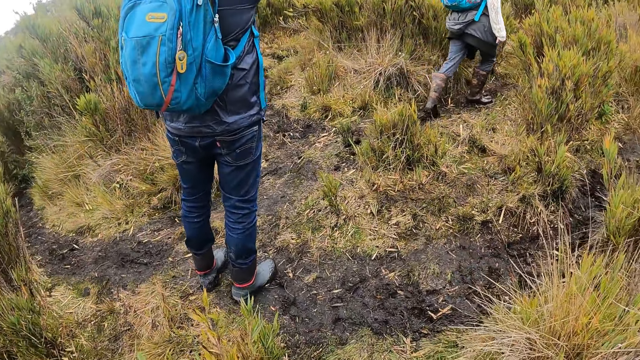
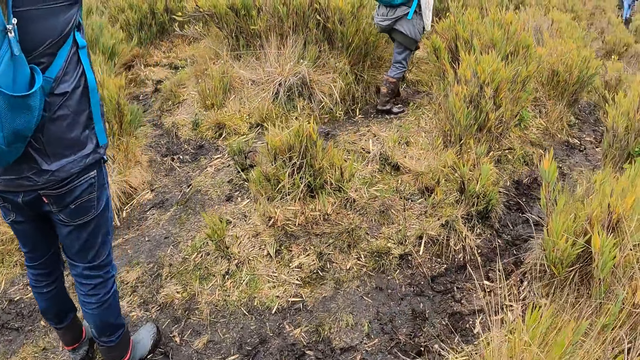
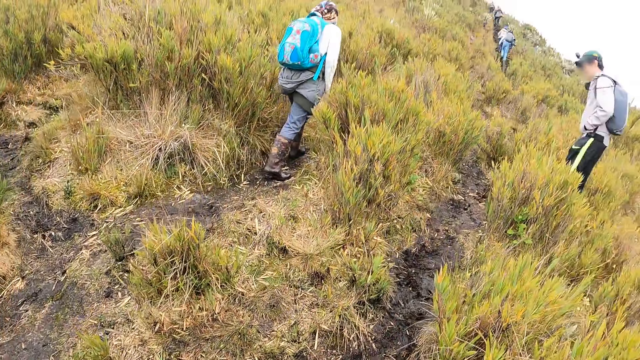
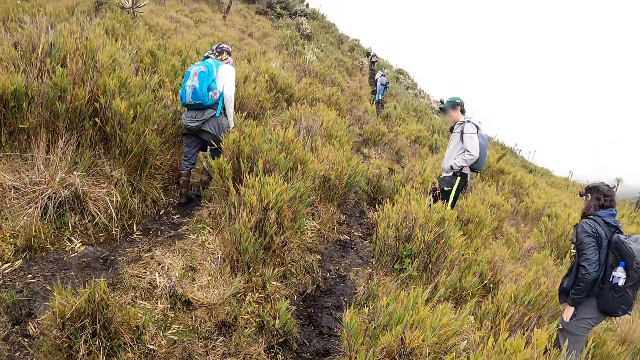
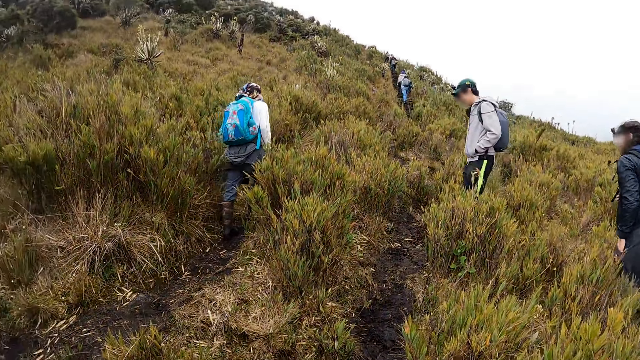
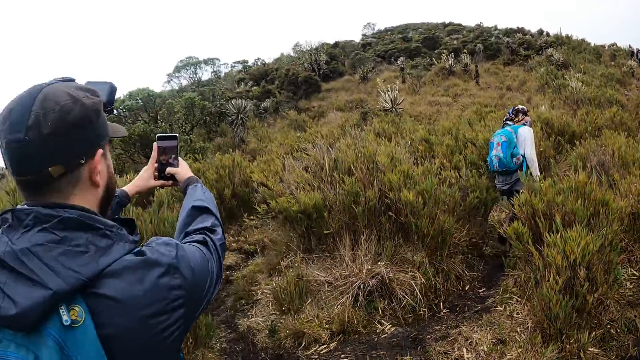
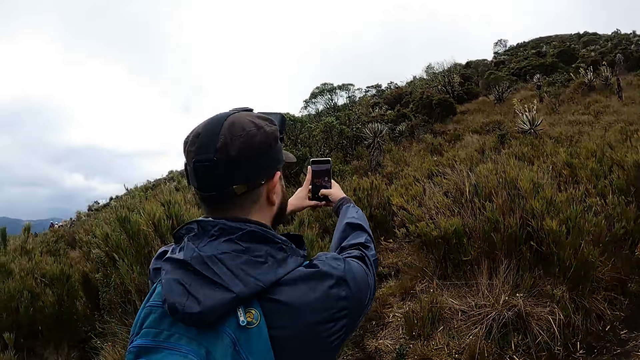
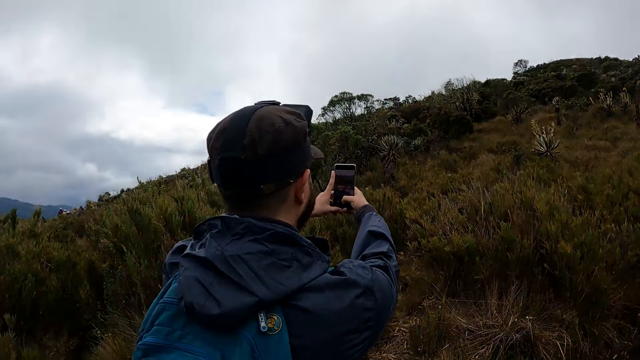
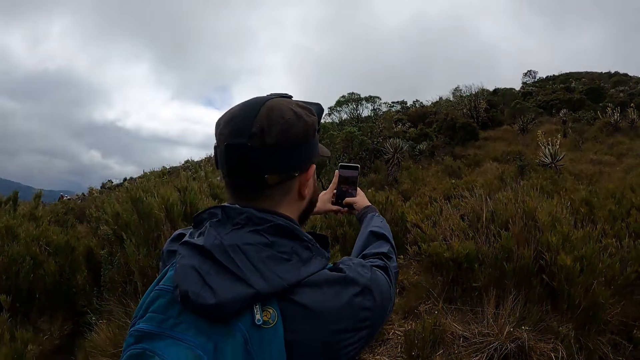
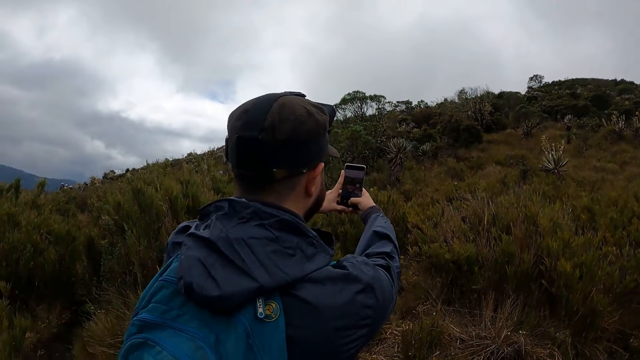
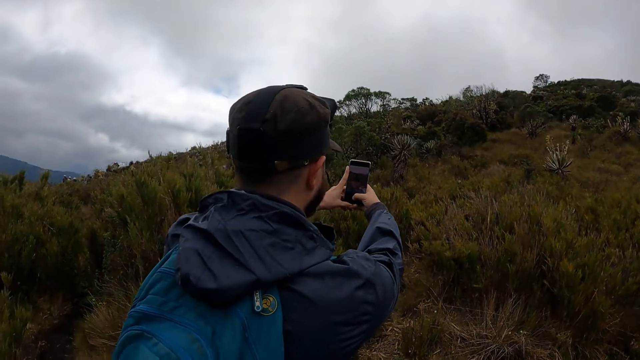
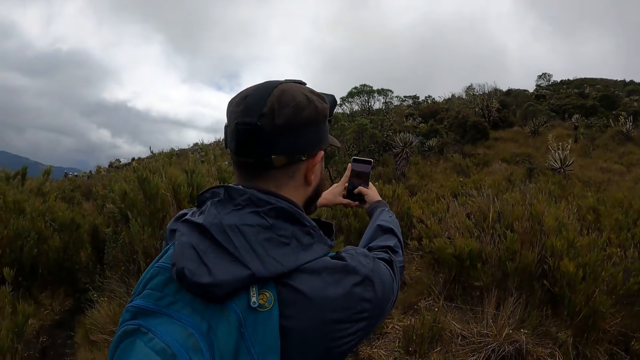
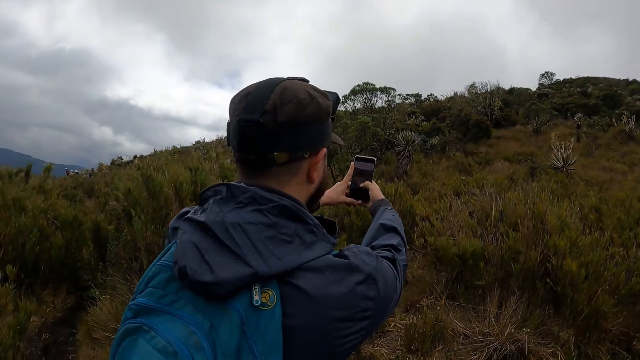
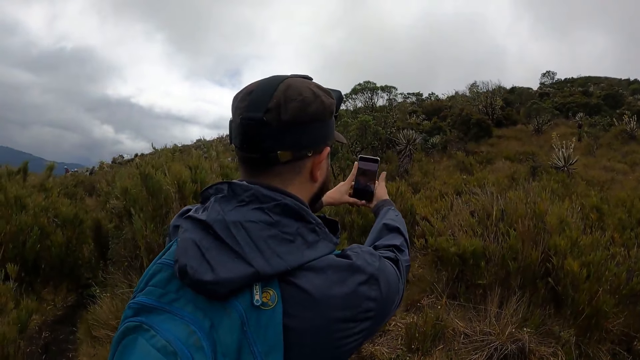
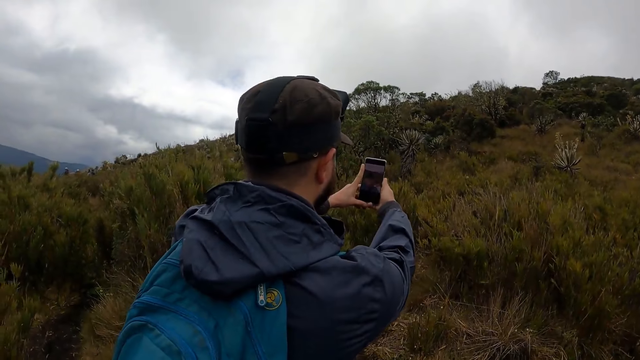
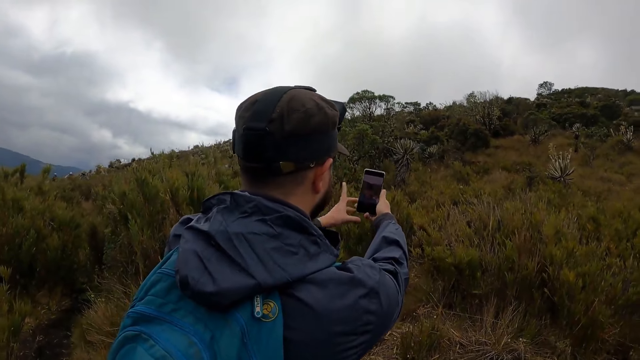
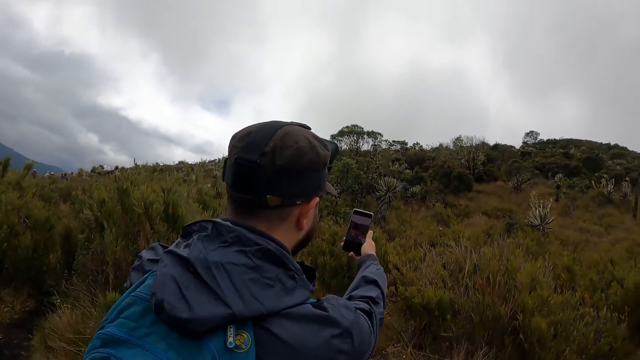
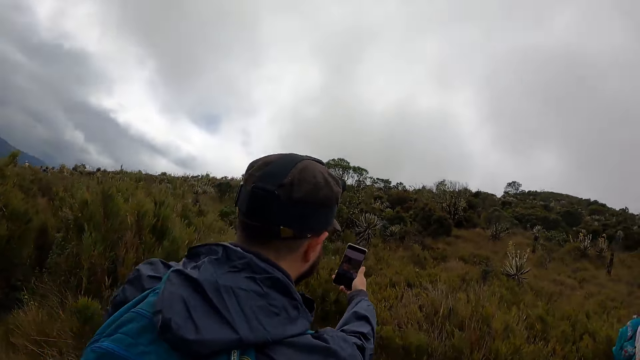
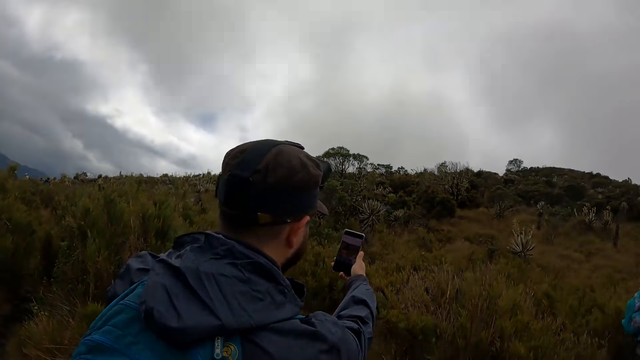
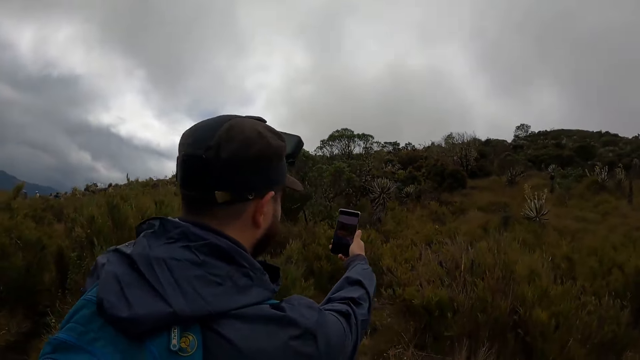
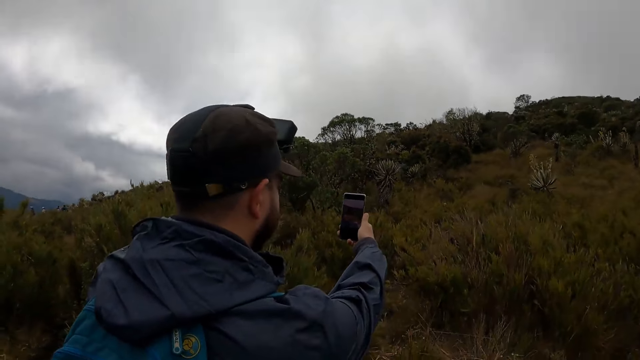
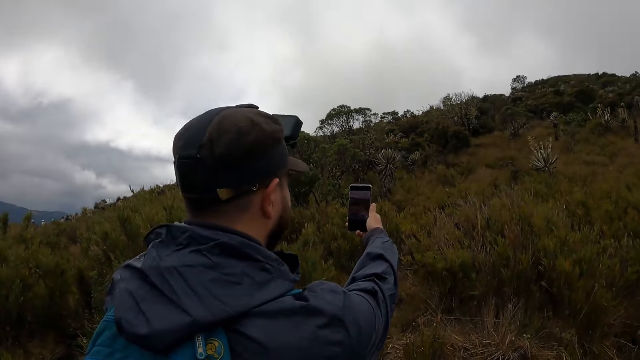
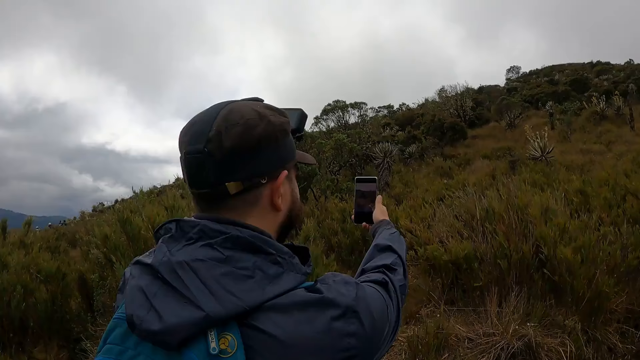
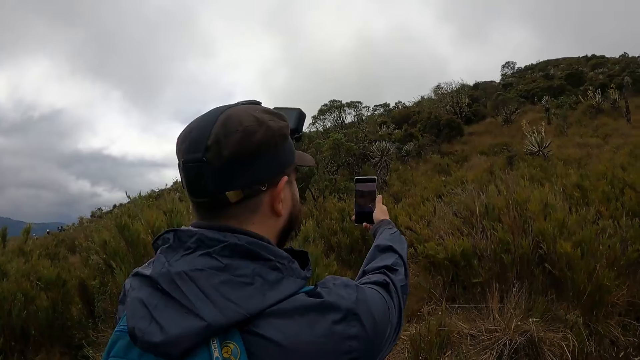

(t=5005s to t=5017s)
The man holds a phone with both hands. The man takes a picture of the camera wearer and himself with the phone in his right hand. The man operates the phone in his hands with his right hand.

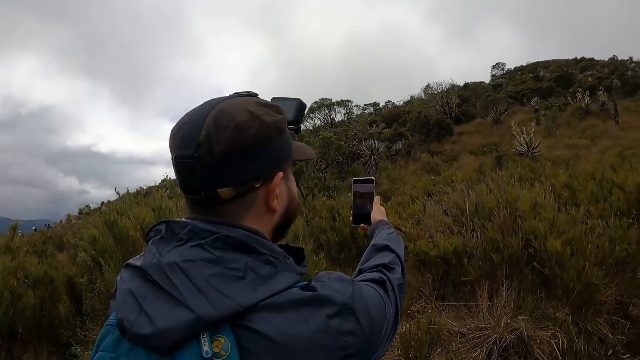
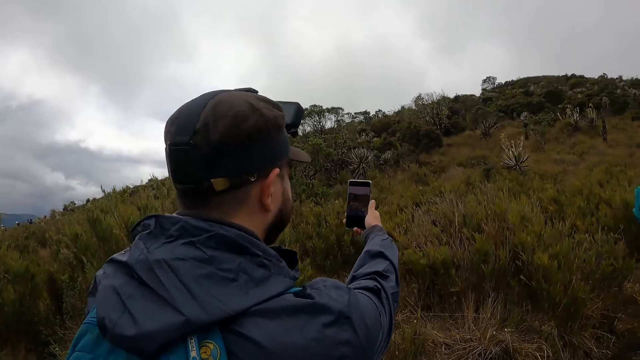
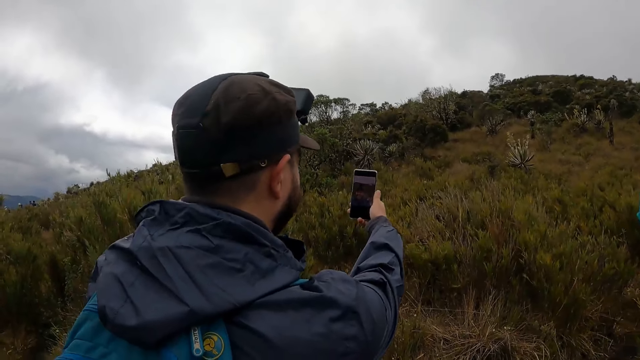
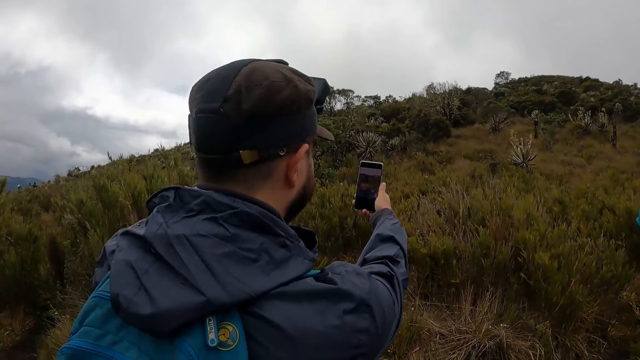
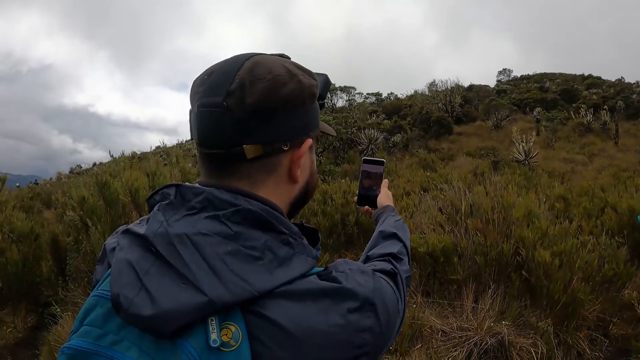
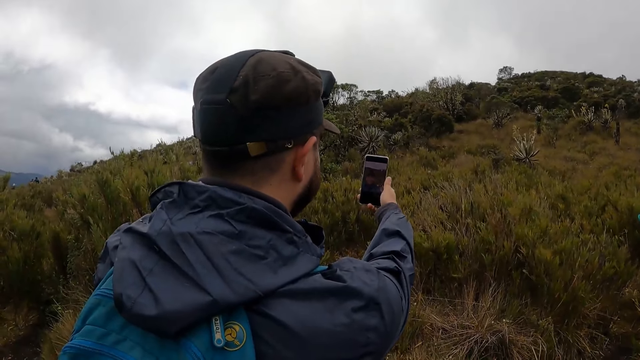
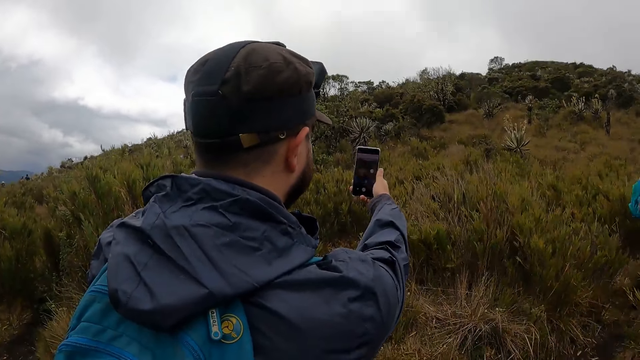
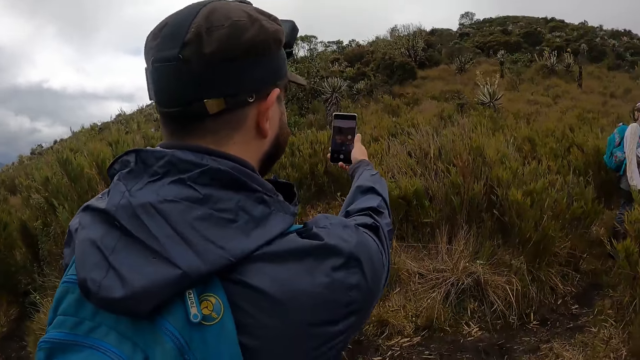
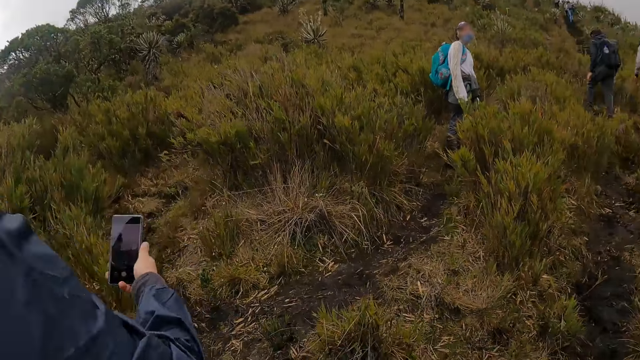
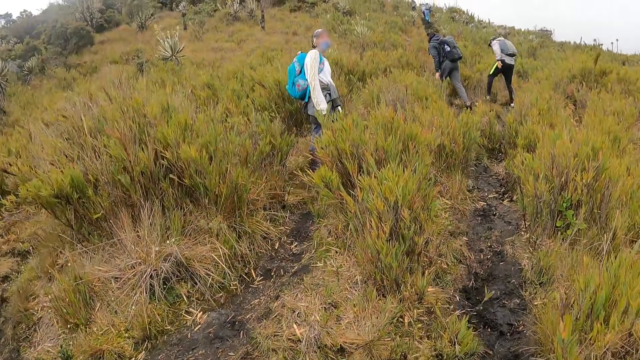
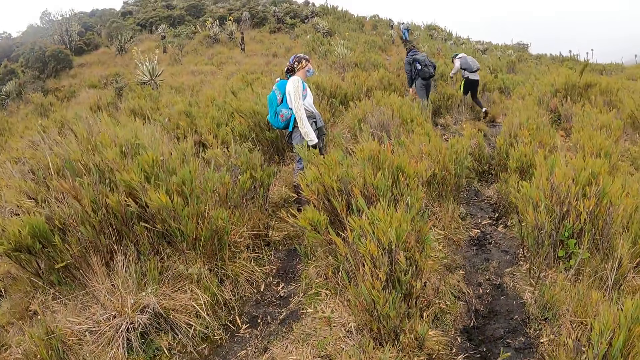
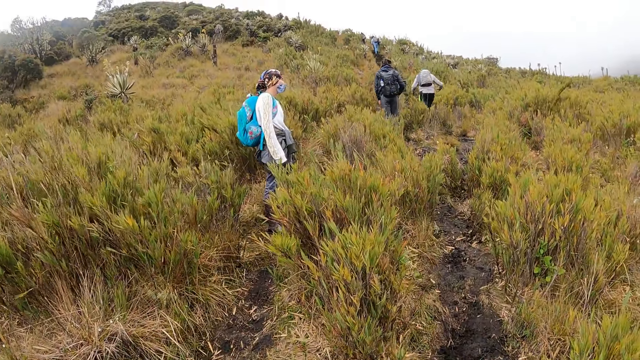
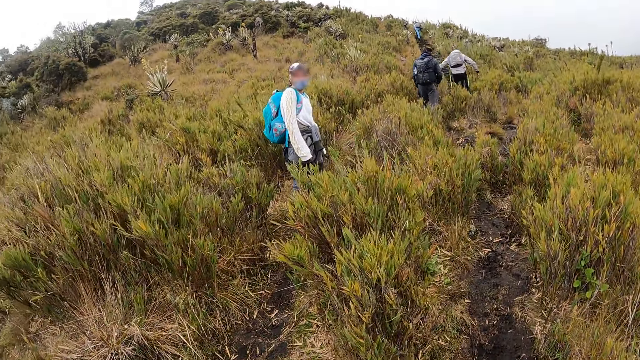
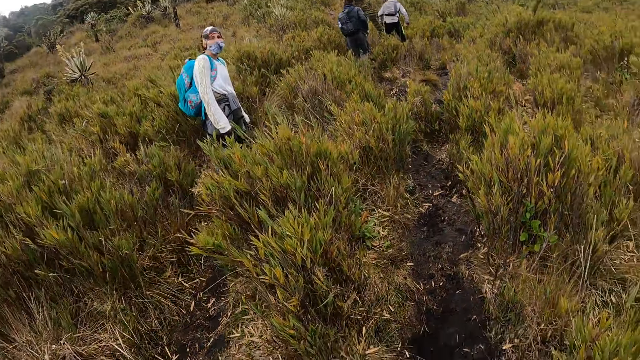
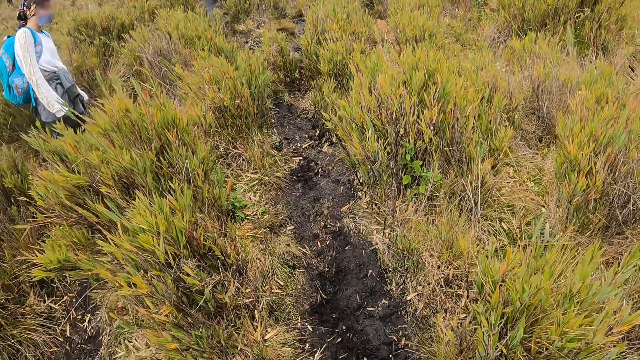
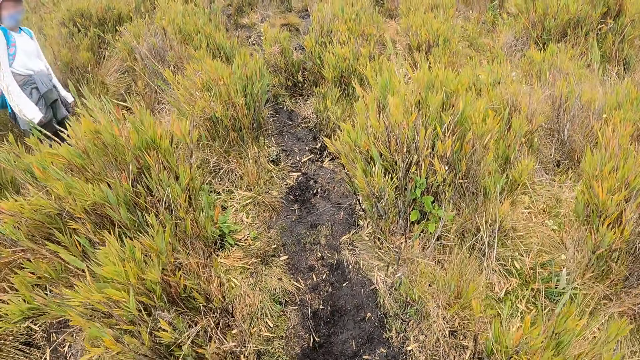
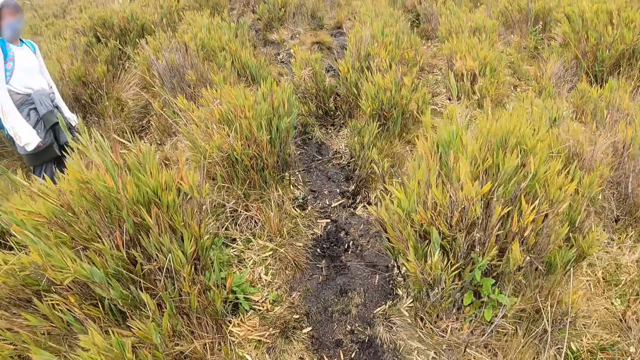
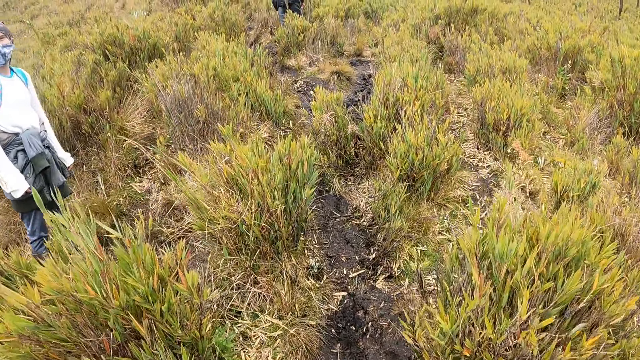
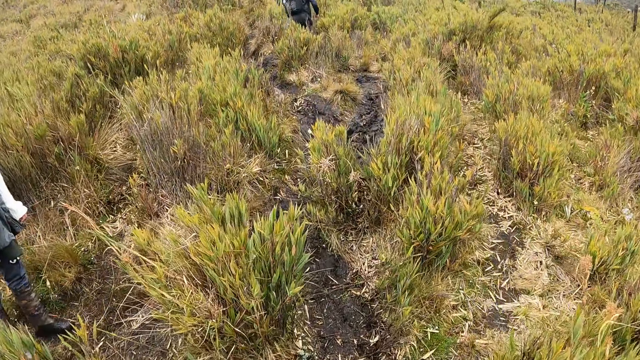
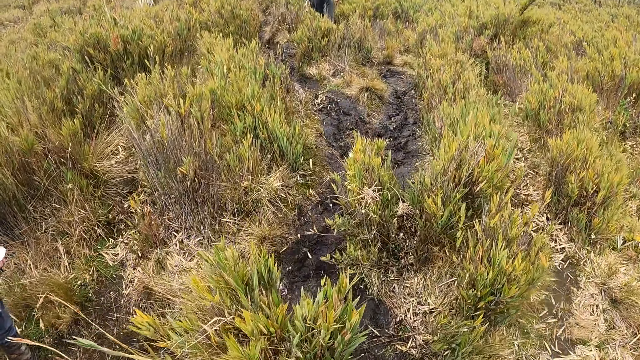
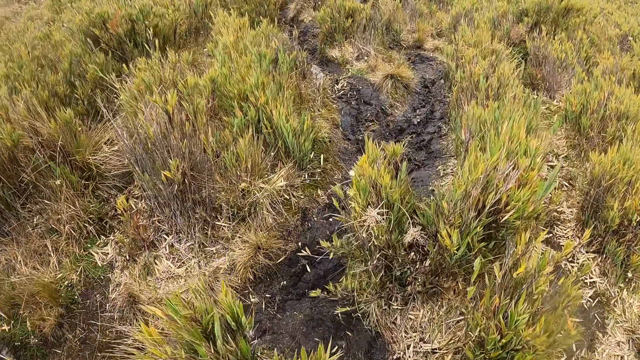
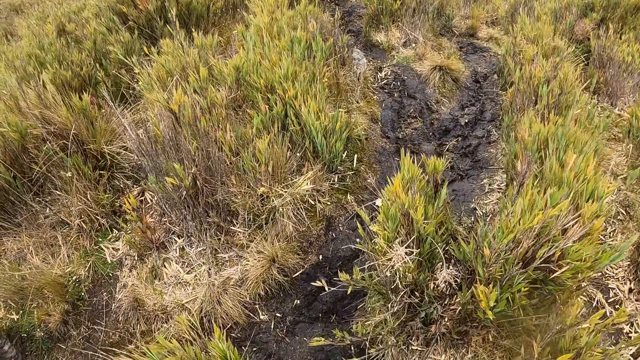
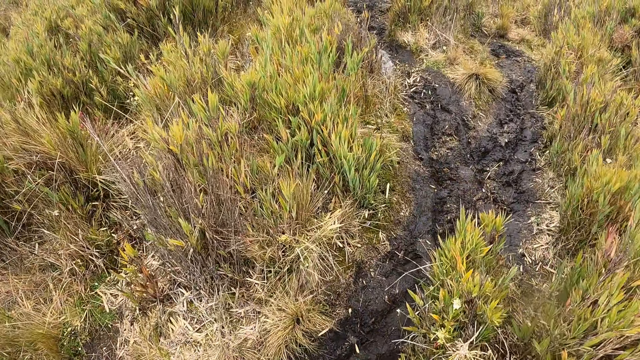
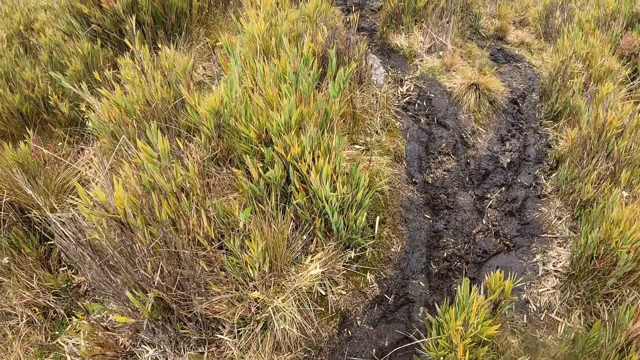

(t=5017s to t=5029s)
The camera wearer hikes along the pathway with the group of people.
